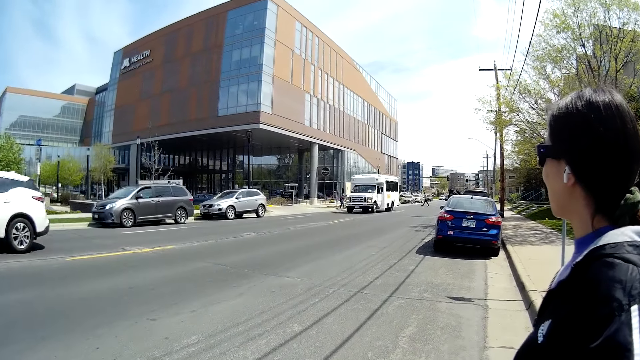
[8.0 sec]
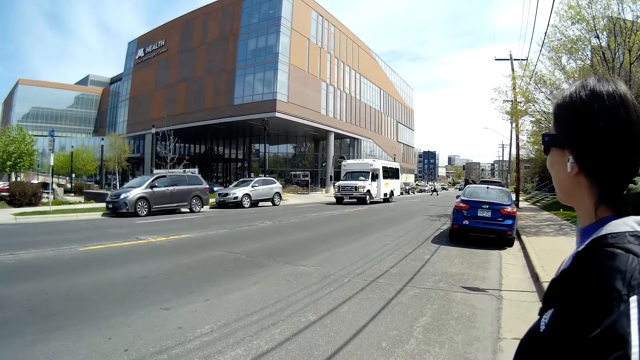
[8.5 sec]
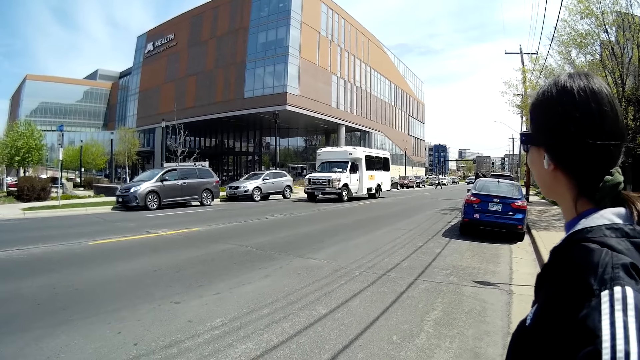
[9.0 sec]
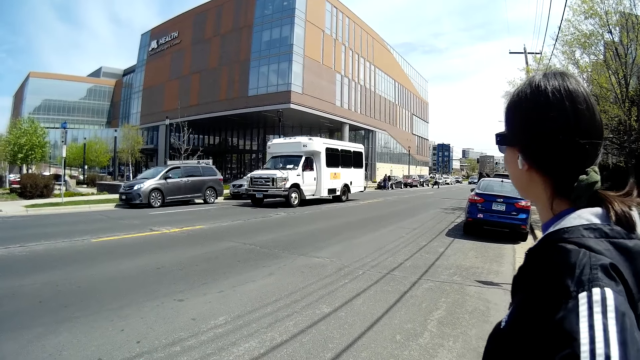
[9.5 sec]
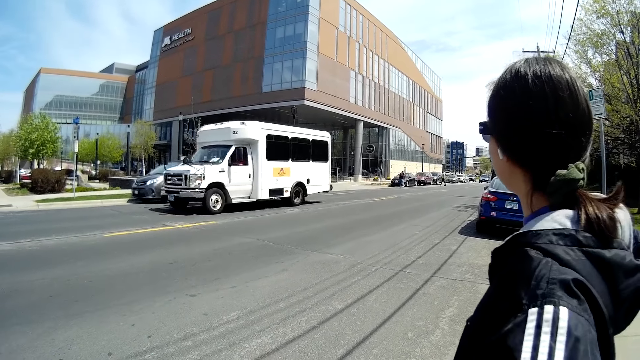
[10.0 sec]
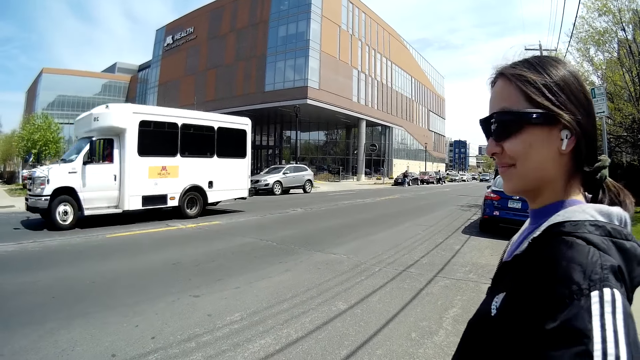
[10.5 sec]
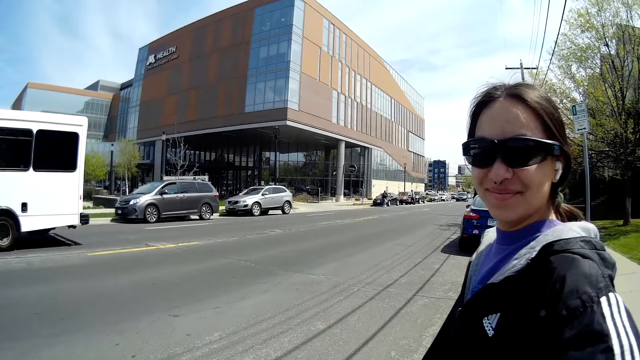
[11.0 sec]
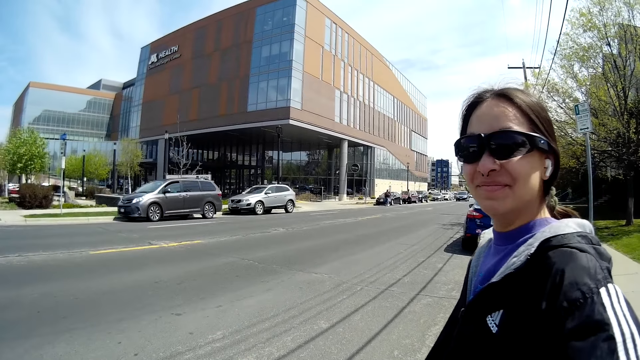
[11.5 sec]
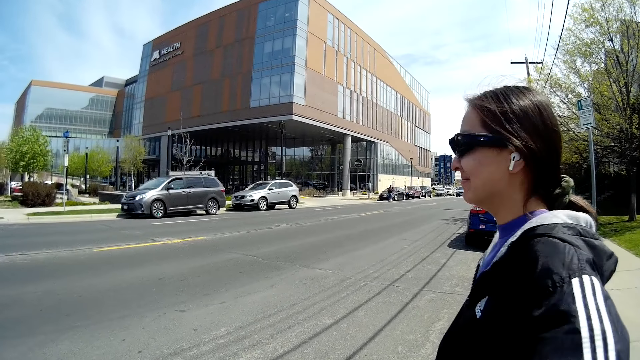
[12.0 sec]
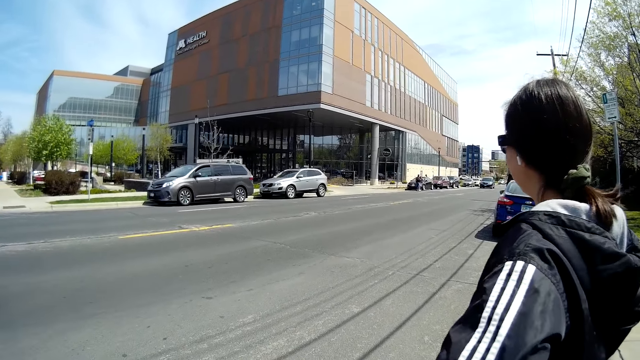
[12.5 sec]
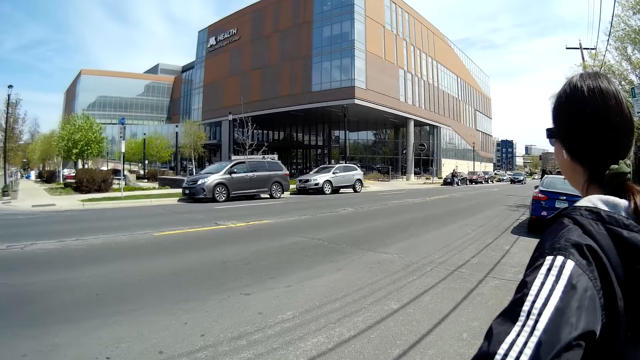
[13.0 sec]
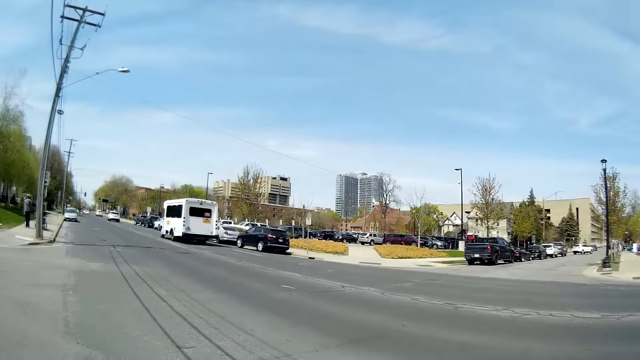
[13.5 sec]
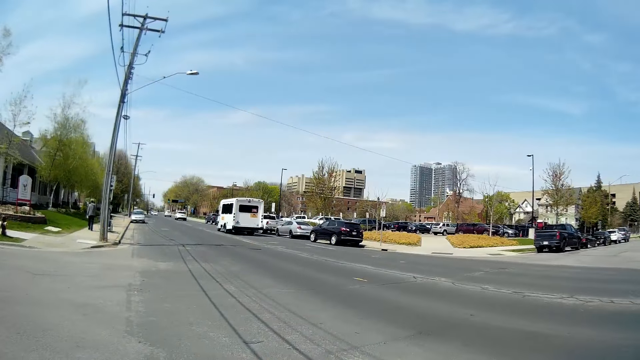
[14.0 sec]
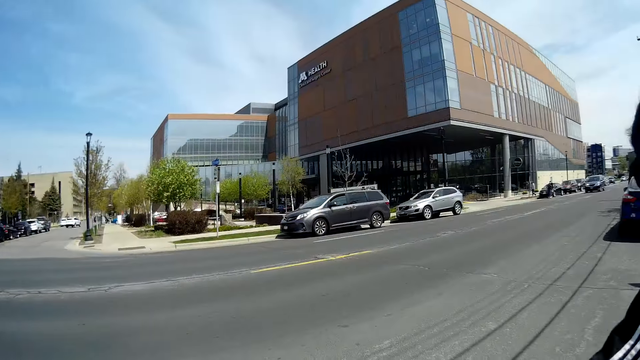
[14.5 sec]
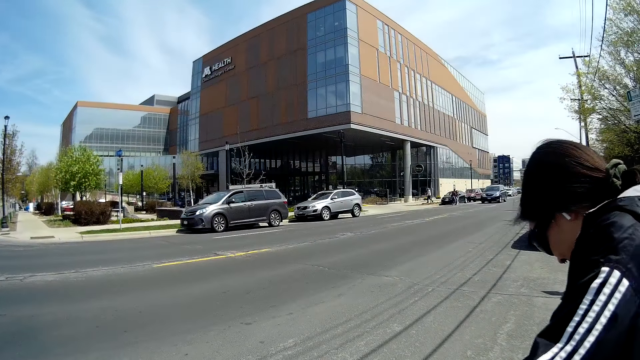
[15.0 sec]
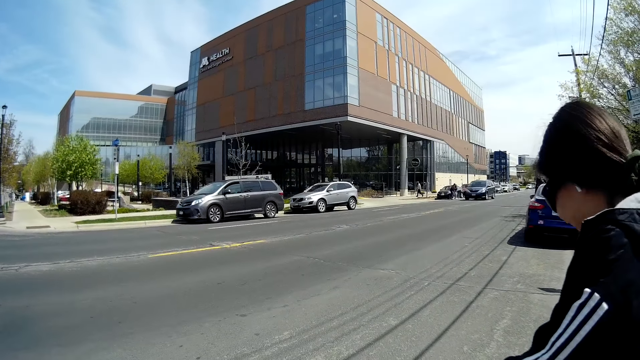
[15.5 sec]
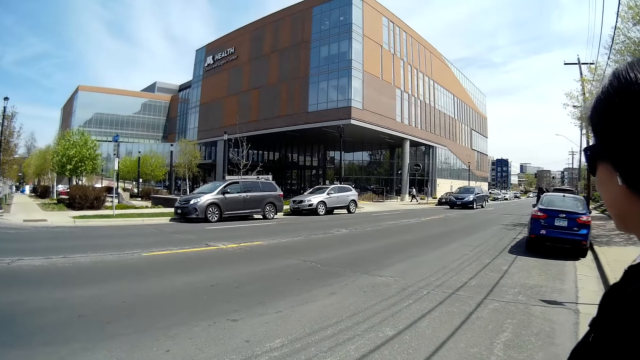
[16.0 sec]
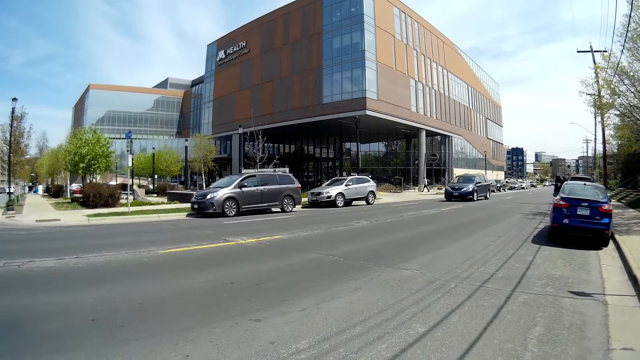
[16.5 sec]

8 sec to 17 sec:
A white car drives past the camera wearer. A white bus drives past the camera wearer. A person and the camera wearer cross the road together.

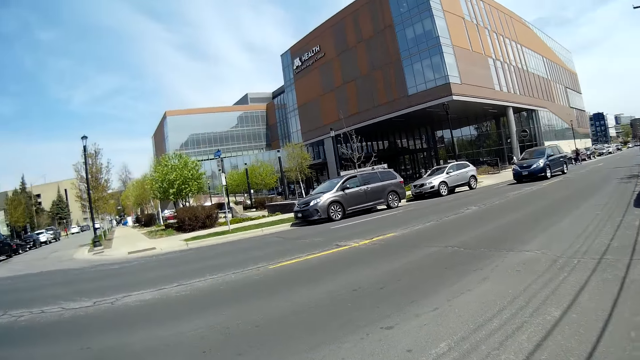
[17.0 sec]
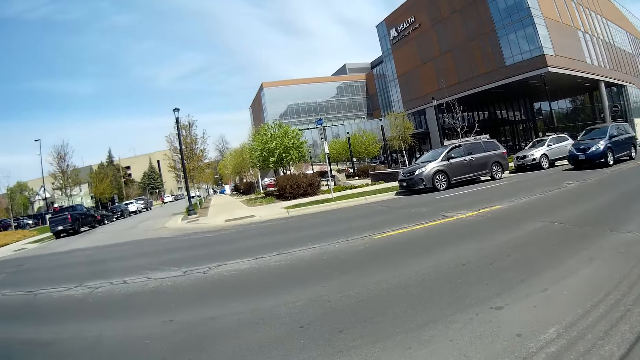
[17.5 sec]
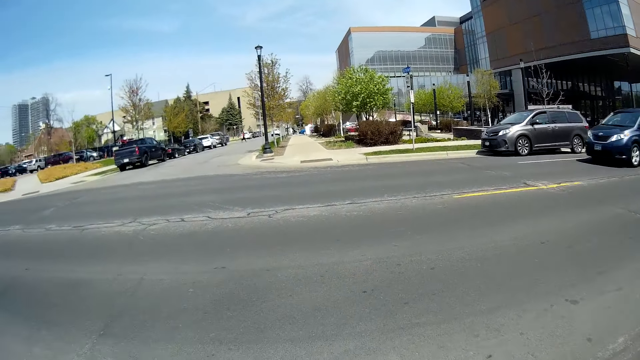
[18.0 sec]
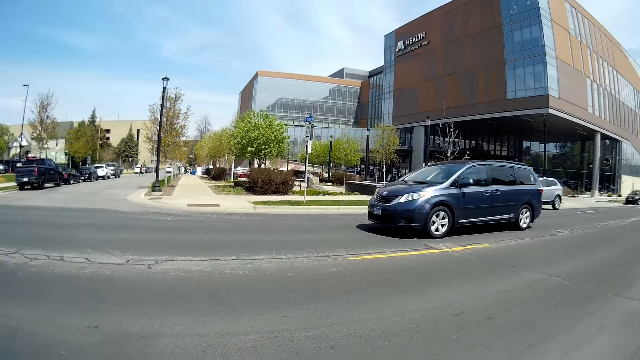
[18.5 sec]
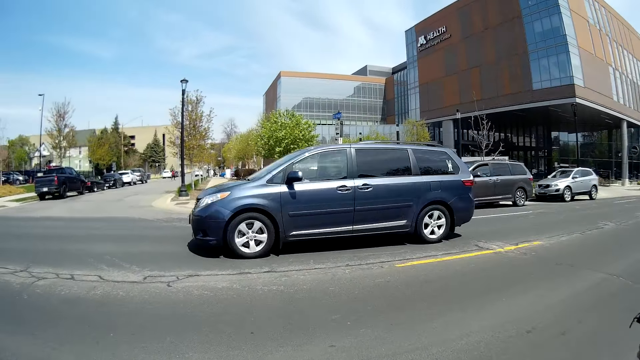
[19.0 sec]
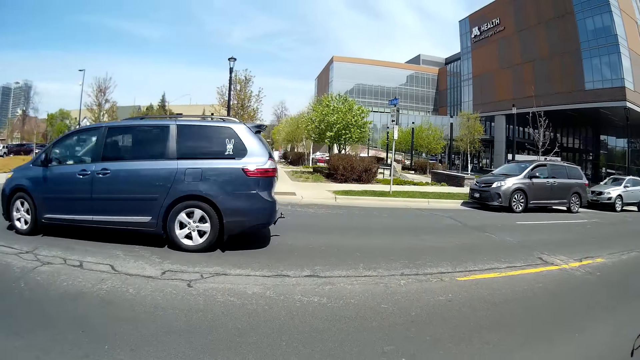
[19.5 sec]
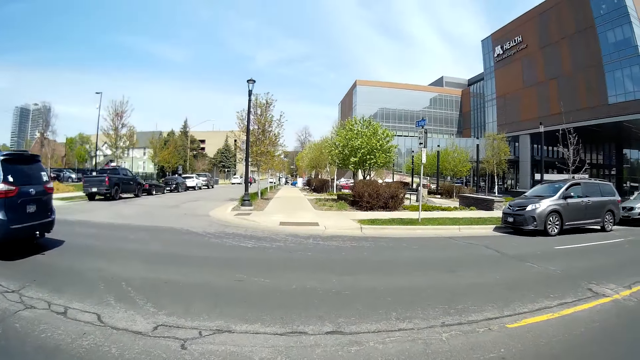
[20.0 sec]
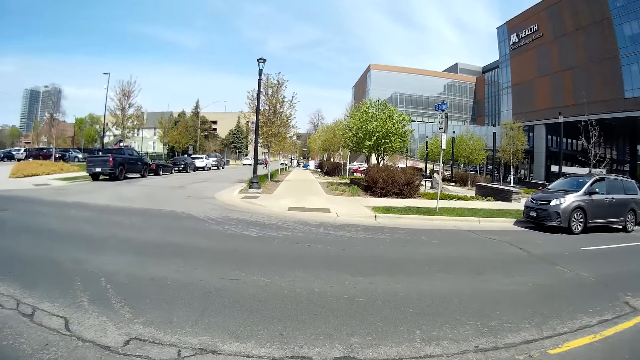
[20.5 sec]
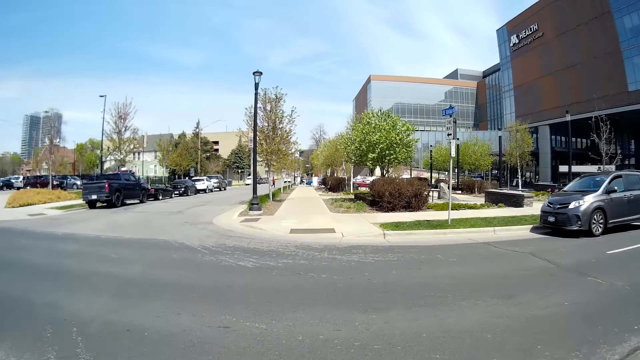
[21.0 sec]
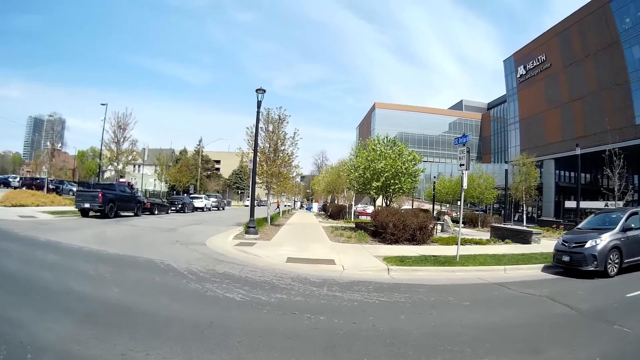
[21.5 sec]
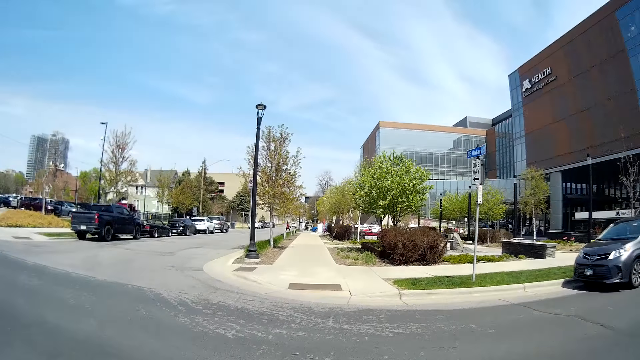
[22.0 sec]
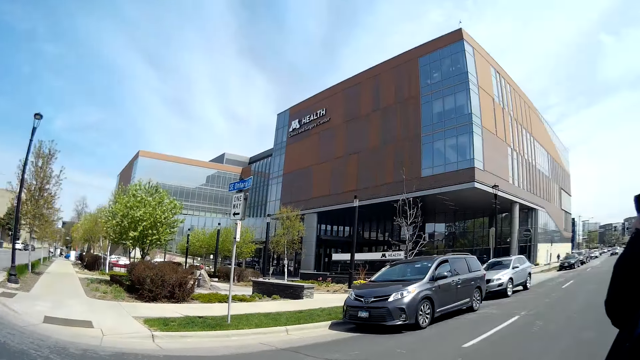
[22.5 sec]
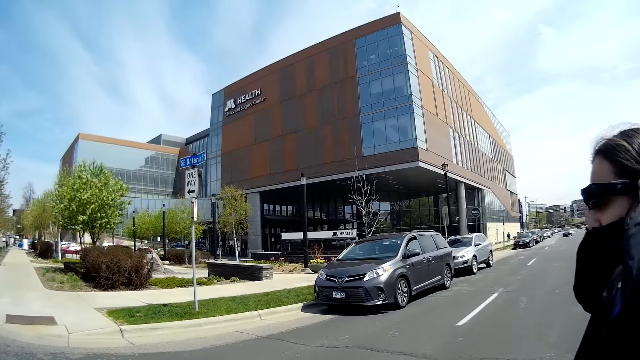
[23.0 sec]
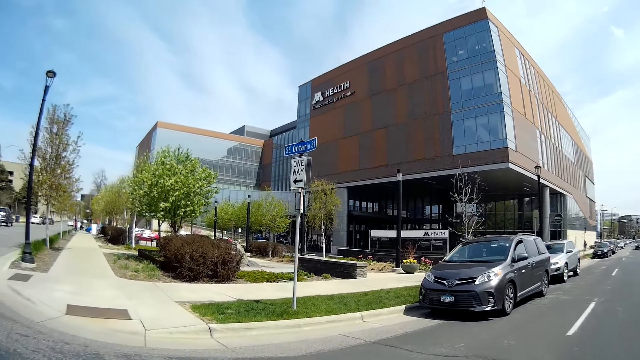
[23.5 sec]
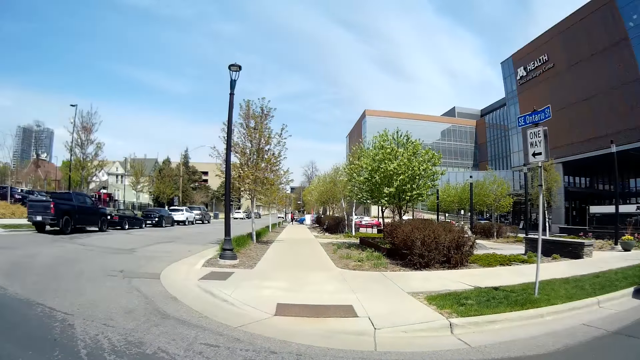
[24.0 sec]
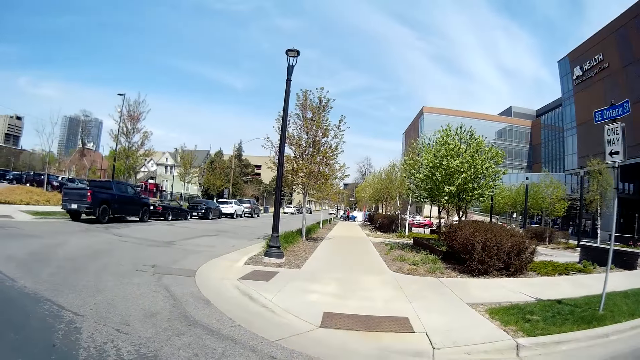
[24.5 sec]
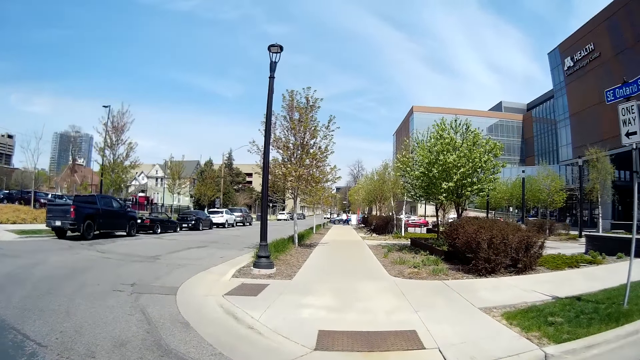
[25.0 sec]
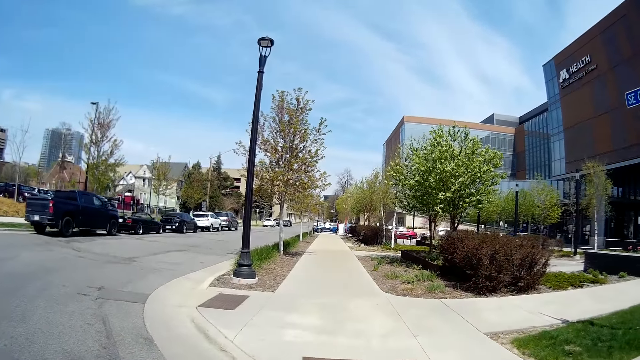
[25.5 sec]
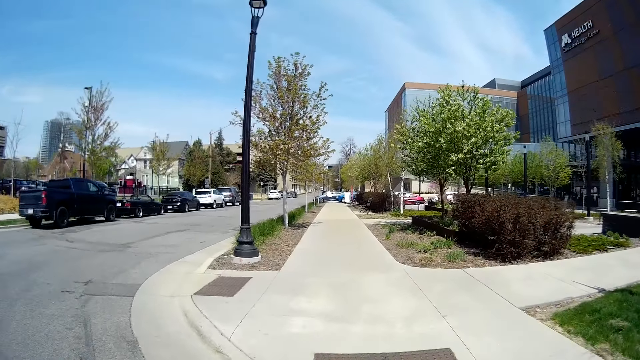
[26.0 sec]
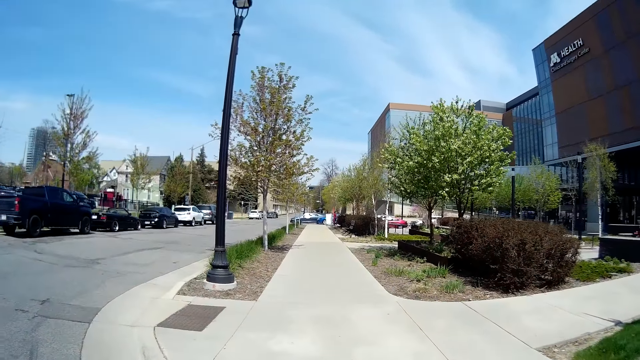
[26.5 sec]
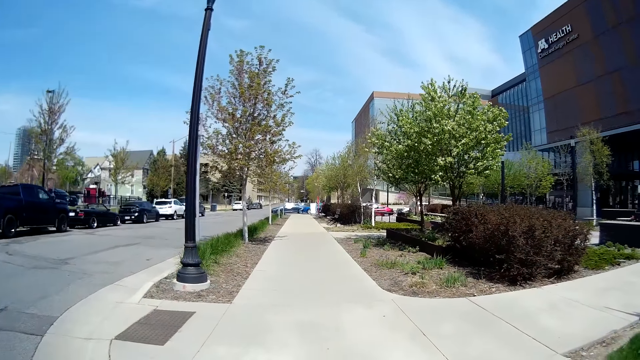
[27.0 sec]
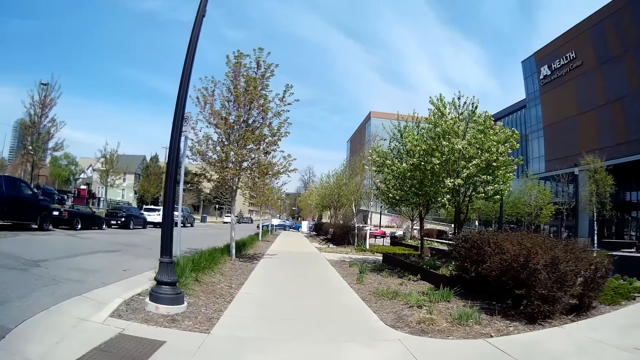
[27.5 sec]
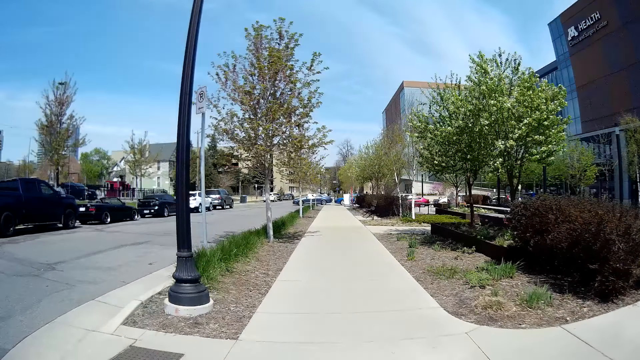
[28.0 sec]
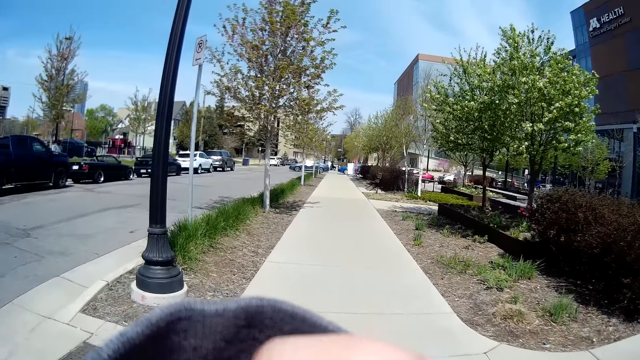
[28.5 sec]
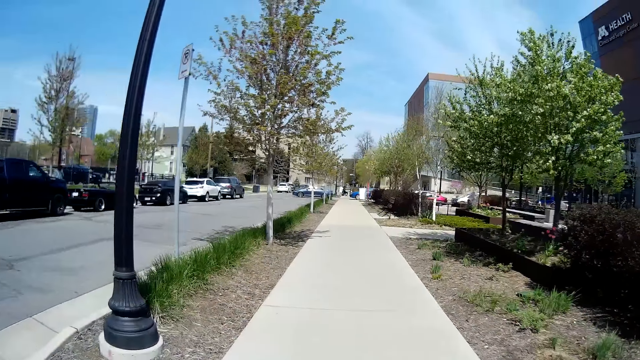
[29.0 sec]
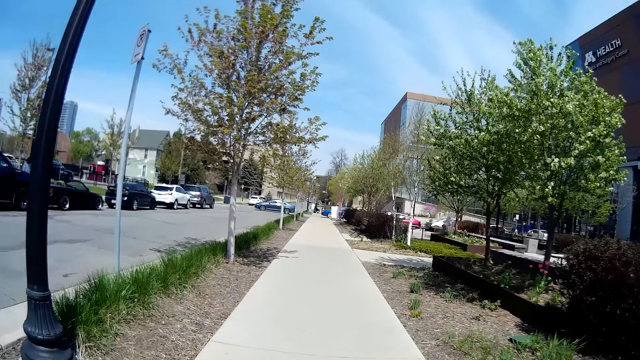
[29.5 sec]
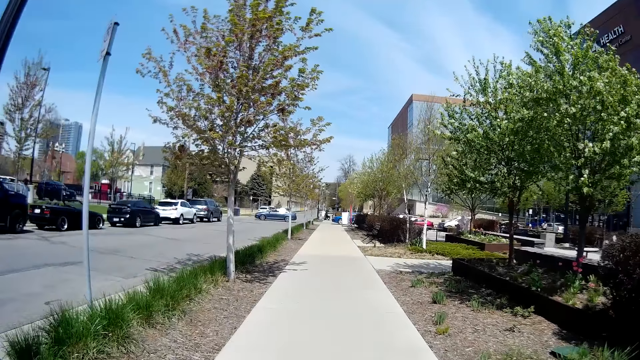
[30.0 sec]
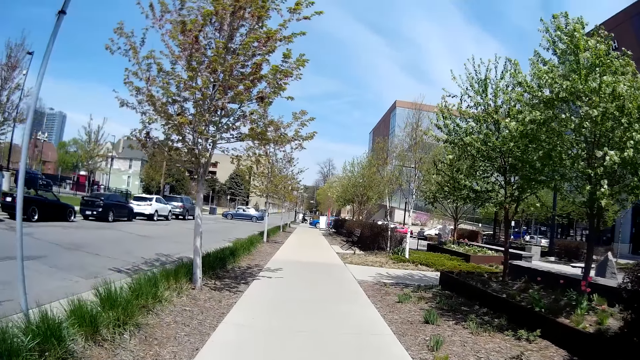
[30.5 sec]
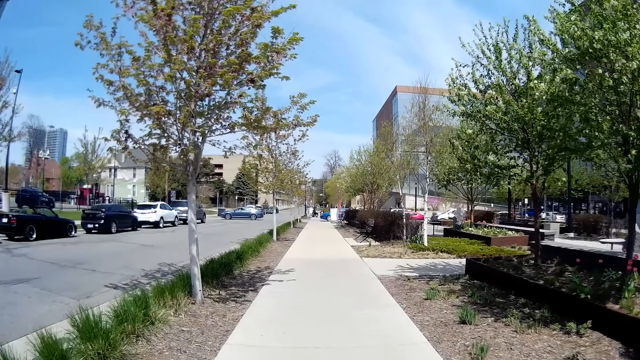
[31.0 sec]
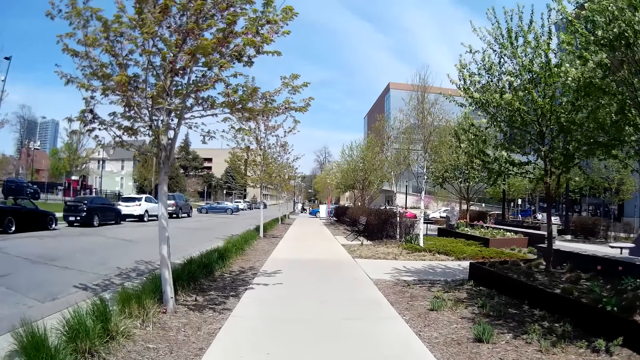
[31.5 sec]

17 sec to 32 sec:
A navy blue Sienna drives past the camera wearer. She crosses the road. A woman touches her left ear with her left hand. The woman and the camera wearer walk on the aisle. The camera wearer adjusts her face mask with her left hand. She walks on the sidewalk.
